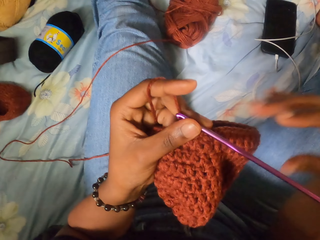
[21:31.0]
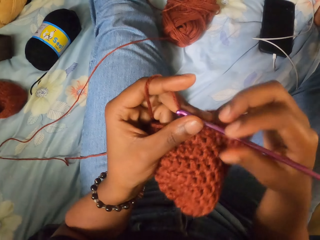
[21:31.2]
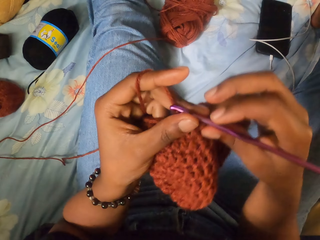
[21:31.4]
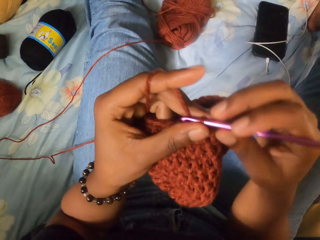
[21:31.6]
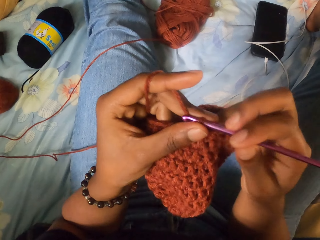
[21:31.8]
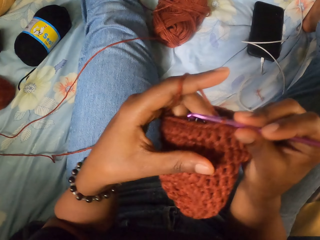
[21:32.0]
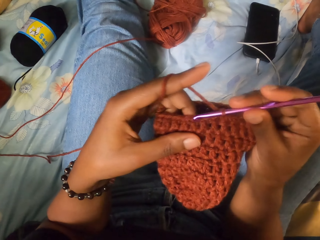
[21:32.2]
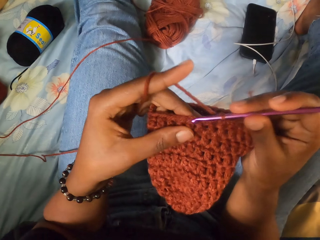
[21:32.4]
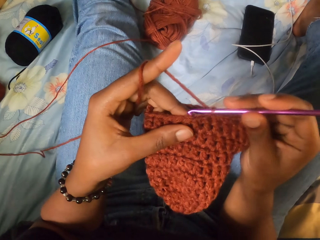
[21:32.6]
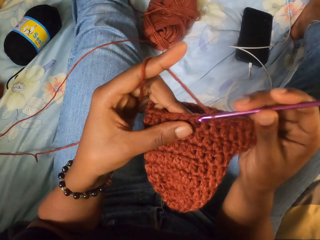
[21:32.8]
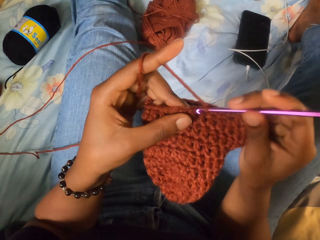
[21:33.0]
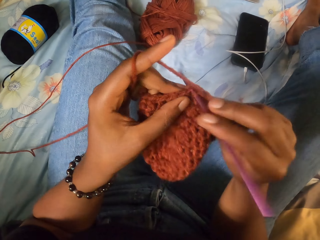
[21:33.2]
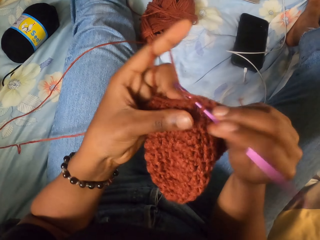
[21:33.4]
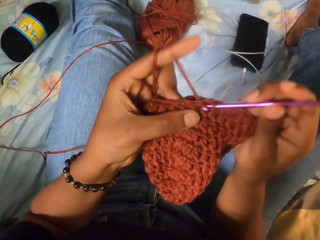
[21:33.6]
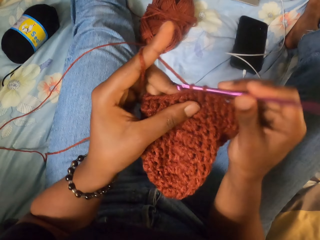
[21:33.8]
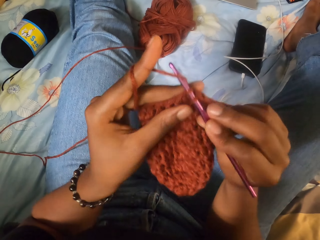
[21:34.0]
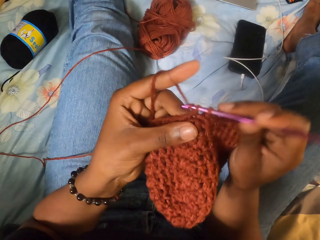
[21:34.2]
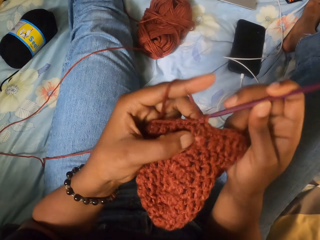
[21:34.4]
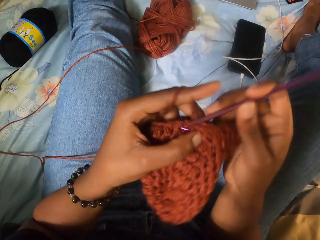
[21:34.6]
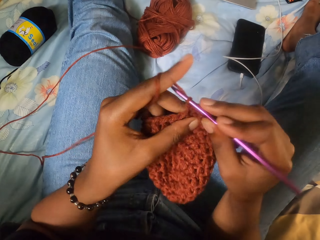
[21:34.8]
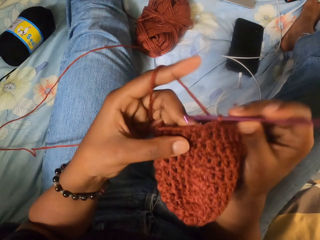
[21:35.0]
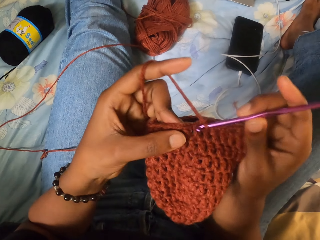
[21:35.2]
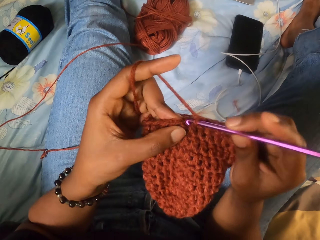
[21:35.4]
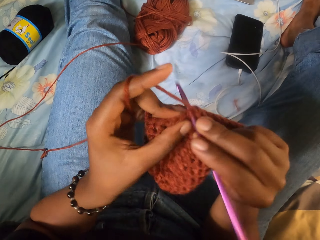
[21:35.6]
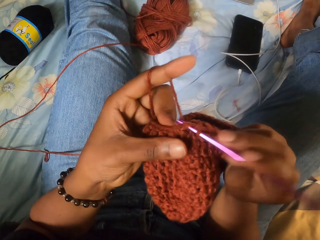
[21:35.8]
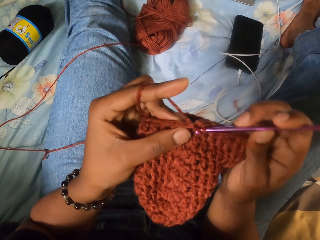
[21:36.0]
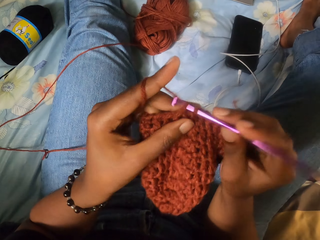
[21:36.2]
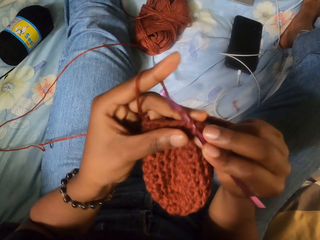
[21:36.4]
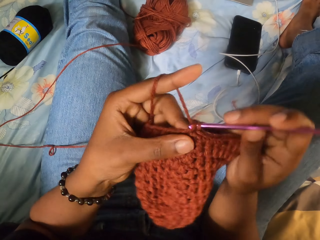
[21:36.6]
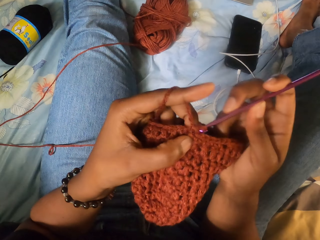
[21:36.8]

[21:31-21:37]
The camera wearer knits the fabric with the crochet.

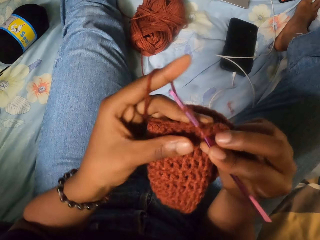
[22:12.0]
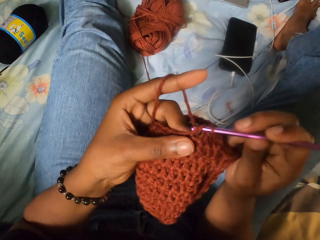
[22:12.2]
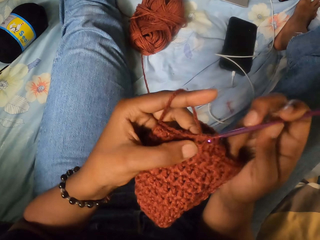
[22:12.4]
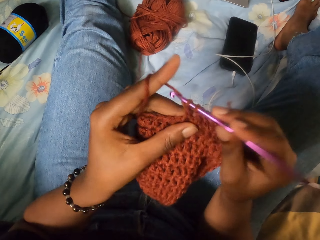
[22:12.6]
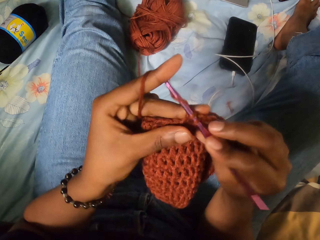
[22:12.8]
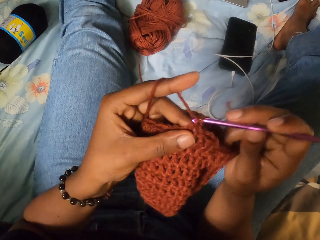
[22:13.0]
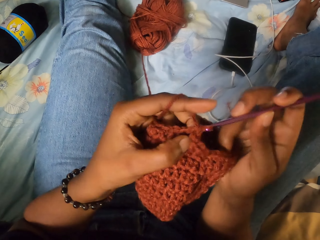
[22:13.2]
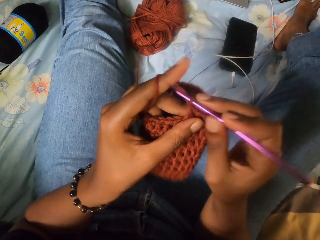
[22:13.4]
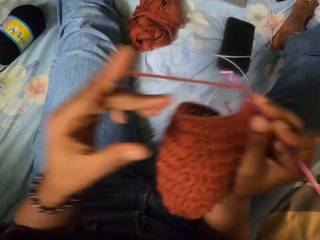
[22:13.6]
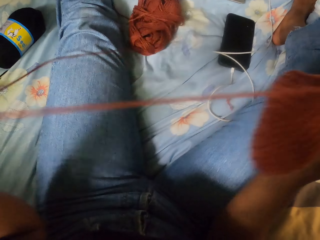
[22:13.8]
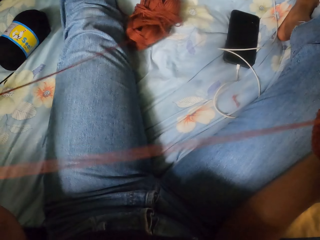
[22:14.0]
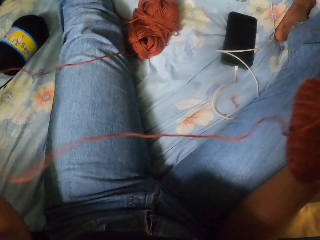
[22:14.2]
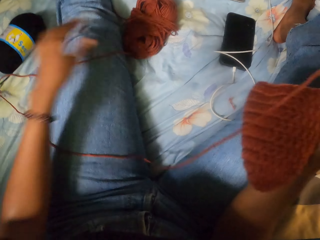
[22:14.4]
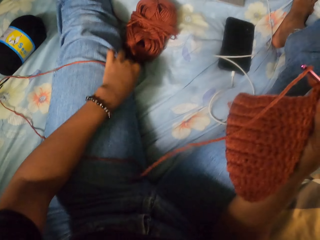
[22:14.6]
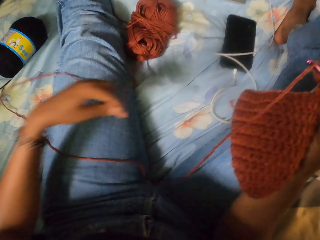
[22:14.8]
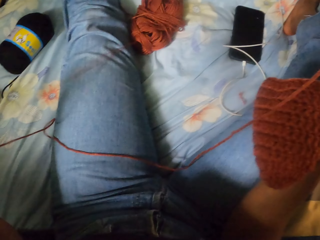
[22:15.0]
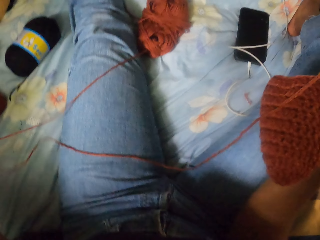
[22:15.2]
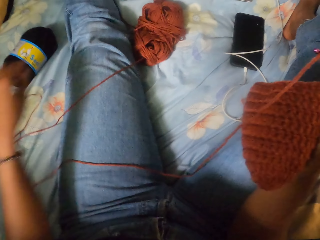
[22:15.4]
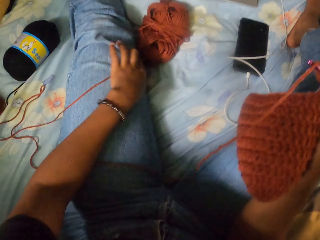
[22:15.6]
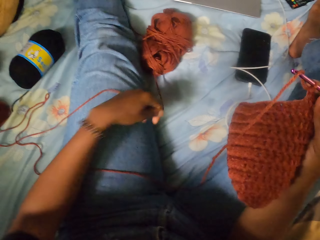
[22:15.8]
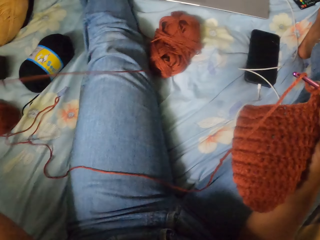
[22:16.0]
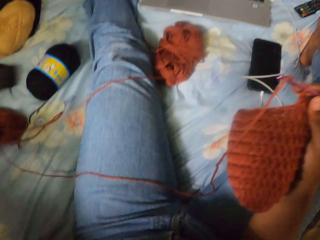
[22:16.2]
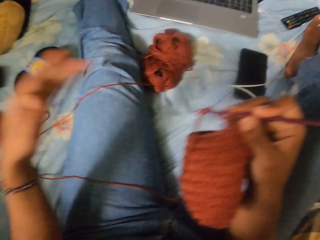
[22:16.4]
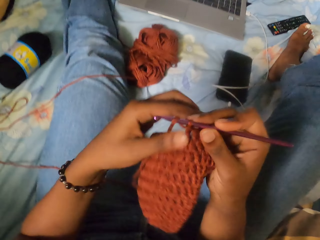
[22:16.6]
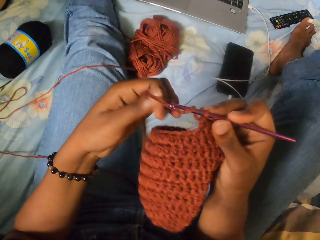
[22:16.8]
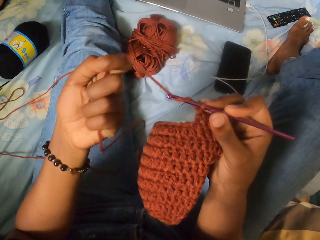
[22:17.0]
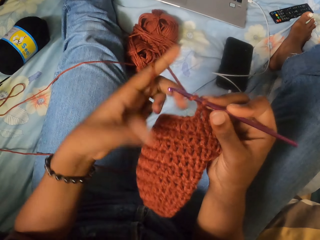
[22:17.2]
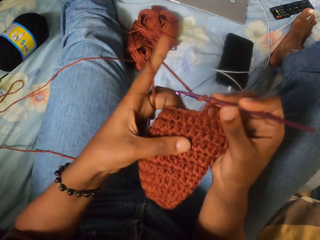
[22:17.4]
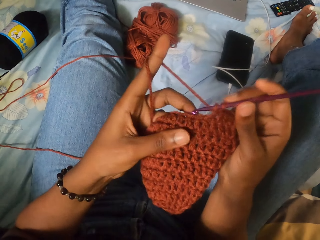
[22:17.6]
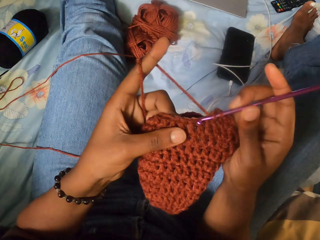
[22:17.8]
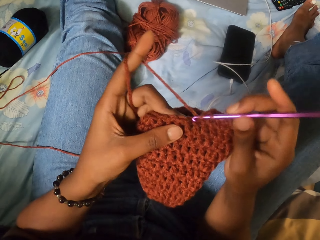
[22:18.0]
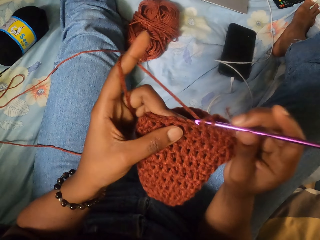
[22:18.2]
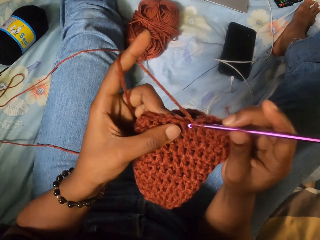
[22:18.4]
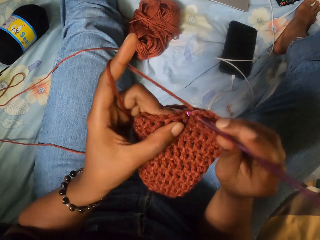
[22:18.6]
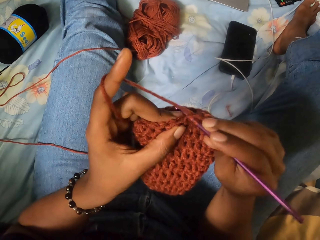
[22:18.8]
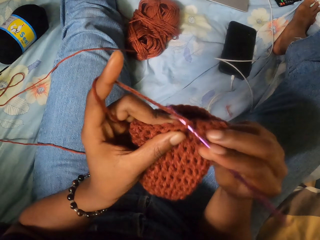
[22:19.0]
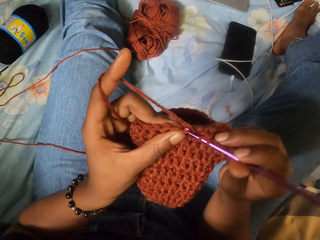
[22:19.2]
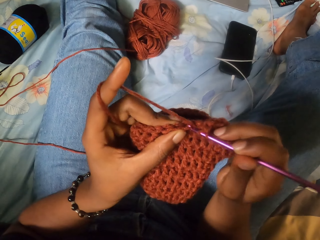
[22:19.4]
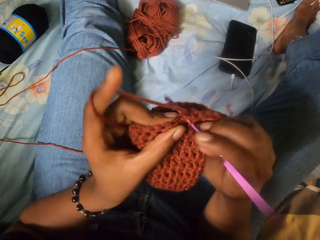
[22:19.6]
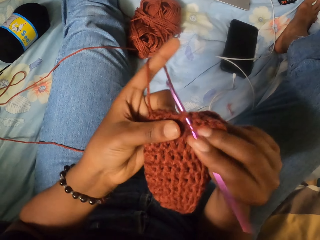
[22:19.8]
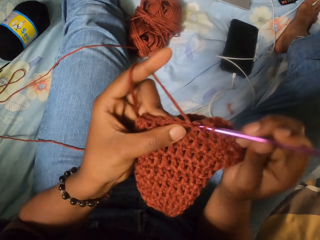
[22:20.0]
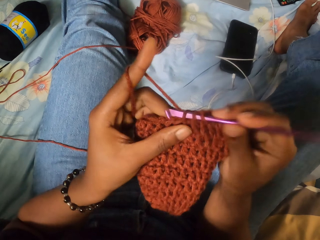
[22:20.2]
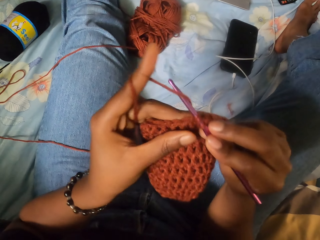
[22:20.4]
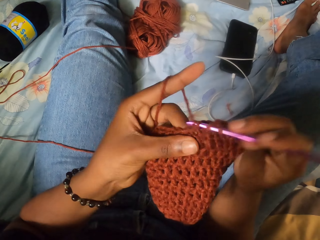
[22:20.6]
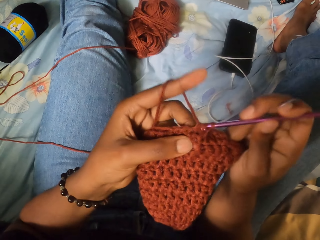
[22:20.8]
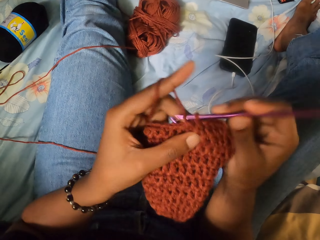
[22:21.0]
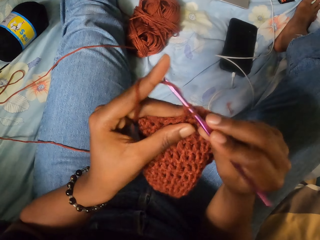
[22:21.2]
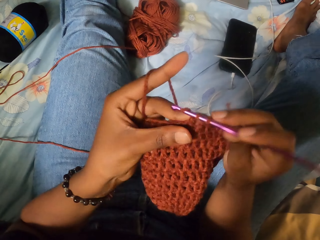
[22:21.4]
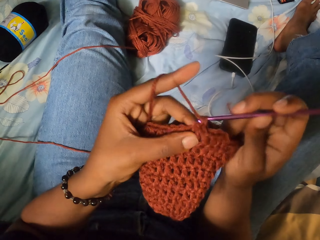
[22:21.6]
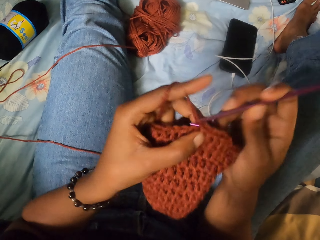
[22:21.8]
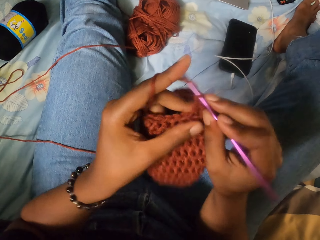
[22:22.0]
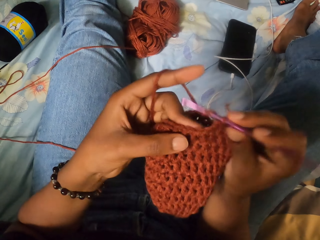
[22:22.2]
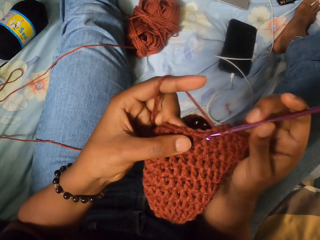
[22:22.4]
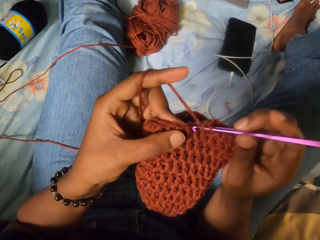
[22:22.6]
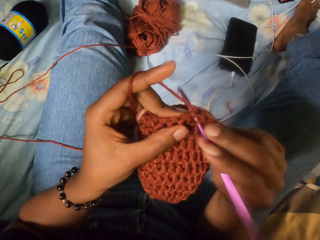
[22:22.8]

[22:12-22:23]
The camera wearer holds the yarn in her right hand. She unravels the ball of yarn on the bed with her left hand. She wraps the yarn thread around the forefinger of her left hand. She holds the yarn in both hands. She crochets the yarn in both hands with the crochet hook in her right hand.

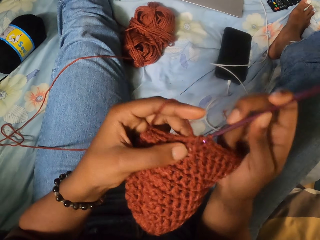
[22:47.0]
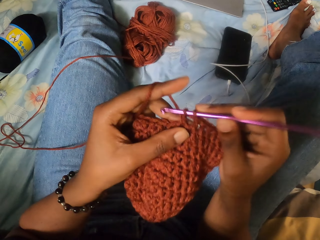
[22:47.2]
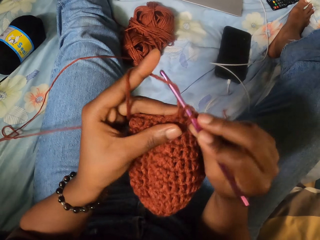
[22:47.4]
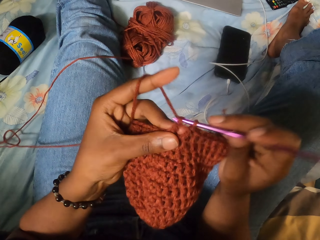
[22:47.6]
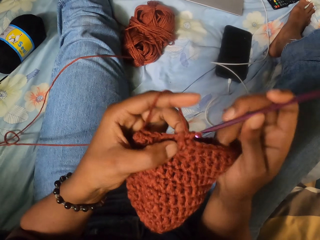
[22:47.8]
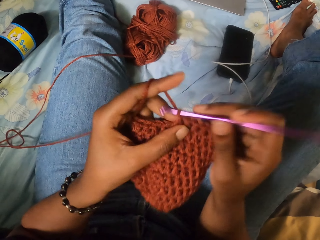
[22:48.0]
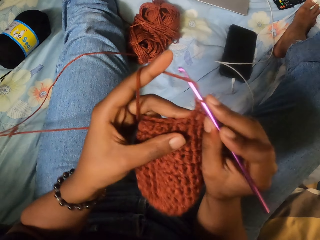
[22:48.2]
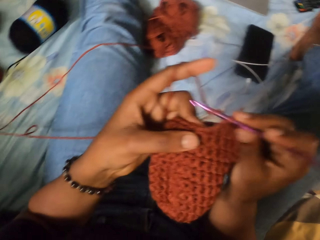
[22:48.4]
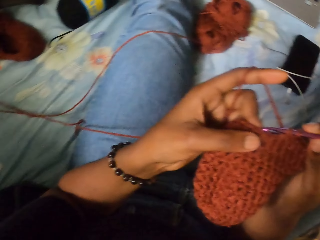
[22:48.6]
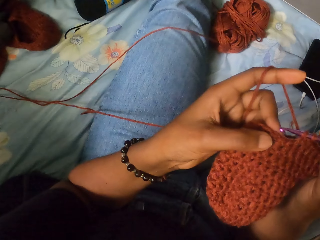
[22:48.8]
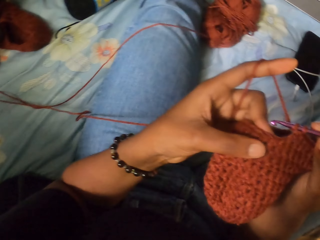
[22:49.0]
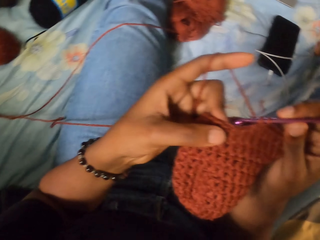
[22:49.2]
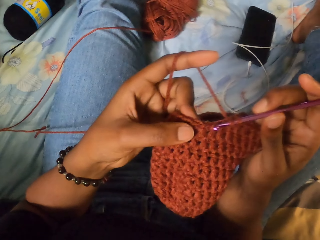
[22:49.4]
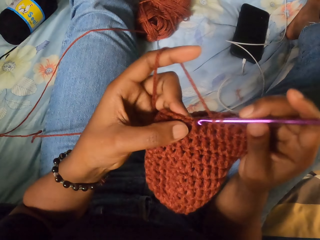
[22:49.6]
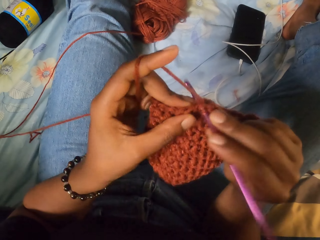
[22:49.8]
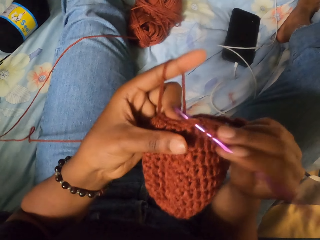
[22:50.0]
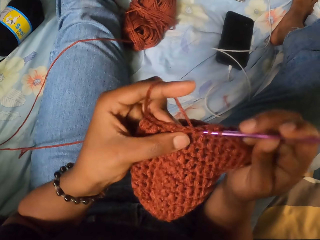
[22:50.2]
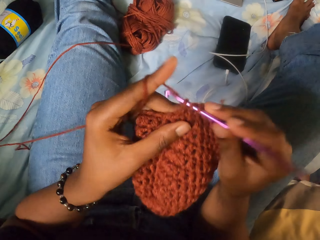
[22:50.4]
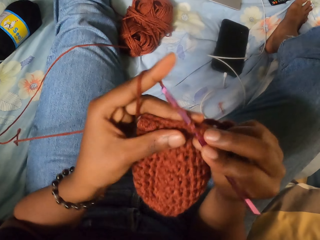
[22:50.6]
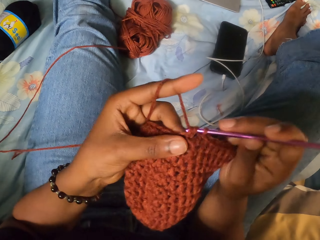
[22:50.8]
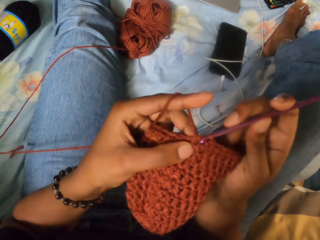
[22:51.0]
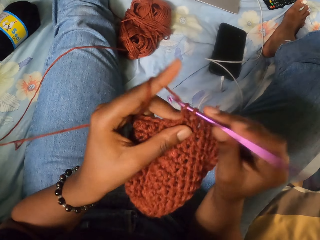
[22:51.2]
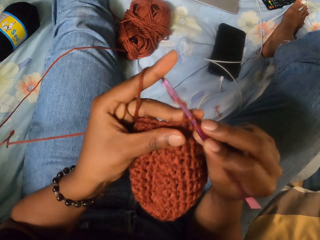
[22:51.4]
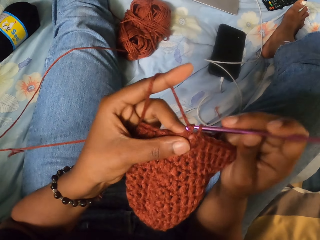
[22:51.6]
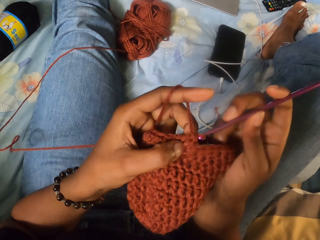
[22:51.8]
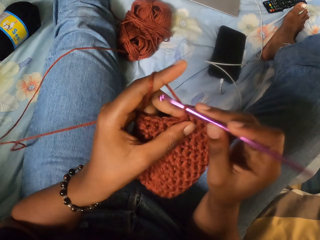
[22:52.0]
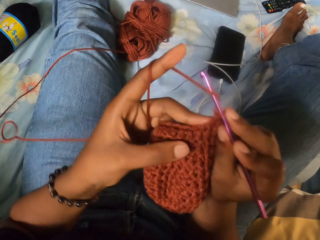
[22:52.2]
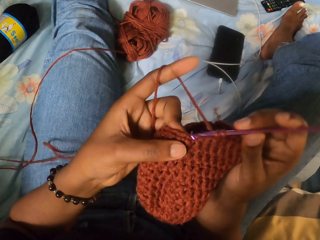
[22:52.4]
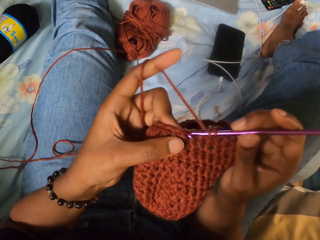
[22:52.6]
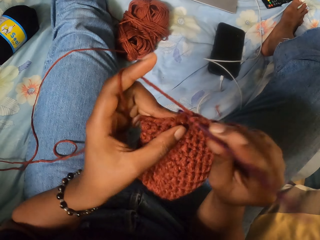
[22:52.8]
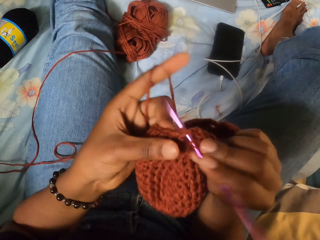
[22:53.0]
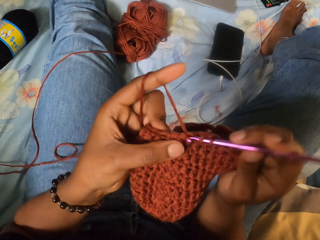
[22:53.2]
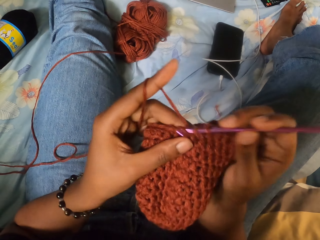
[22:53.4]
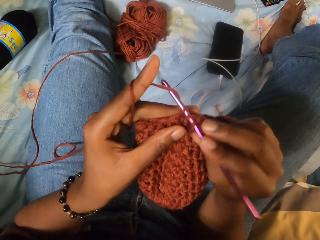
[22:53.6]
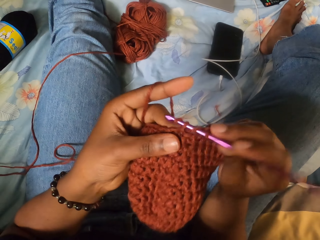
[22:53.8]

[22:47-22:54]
The camera wearer moves her head.
